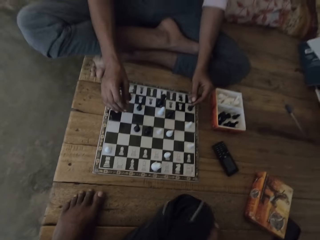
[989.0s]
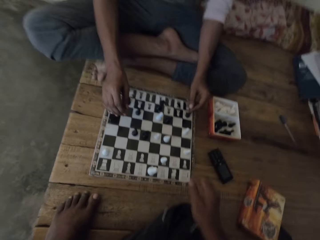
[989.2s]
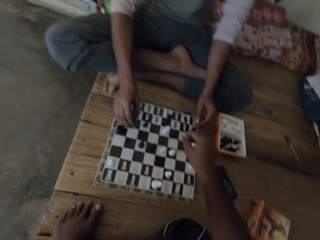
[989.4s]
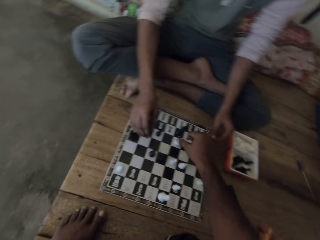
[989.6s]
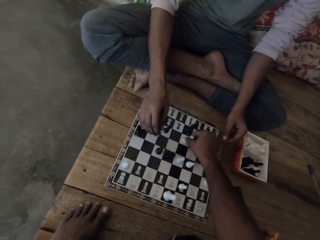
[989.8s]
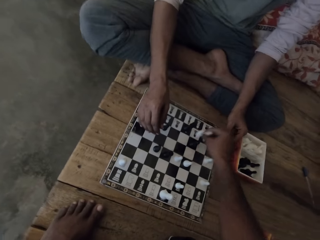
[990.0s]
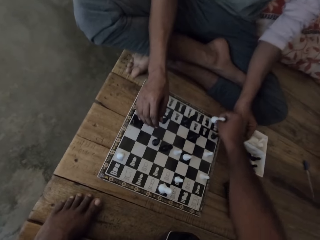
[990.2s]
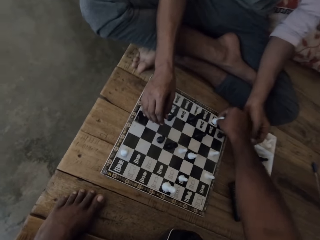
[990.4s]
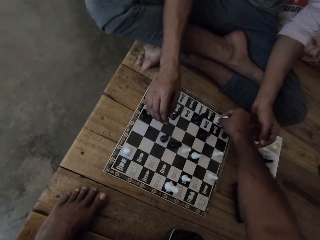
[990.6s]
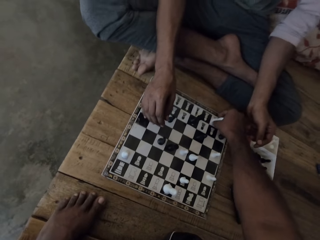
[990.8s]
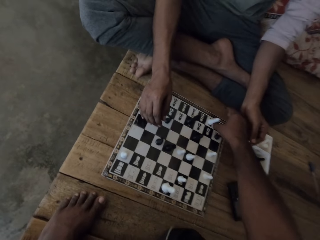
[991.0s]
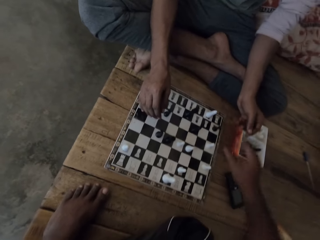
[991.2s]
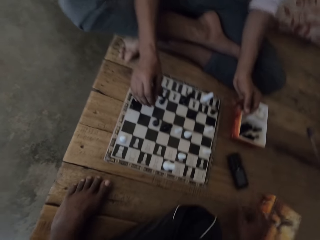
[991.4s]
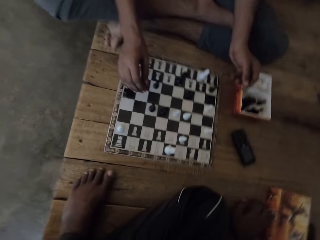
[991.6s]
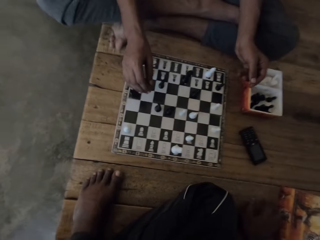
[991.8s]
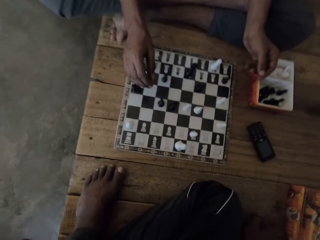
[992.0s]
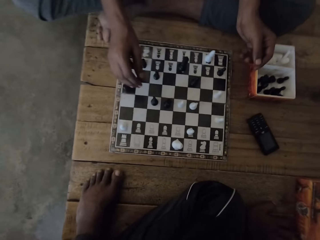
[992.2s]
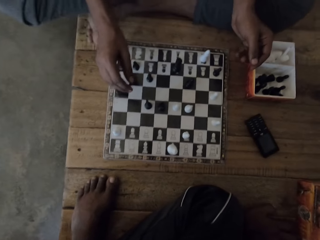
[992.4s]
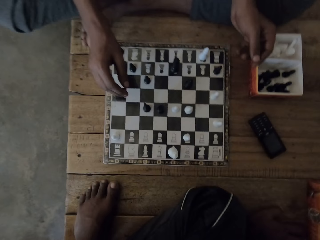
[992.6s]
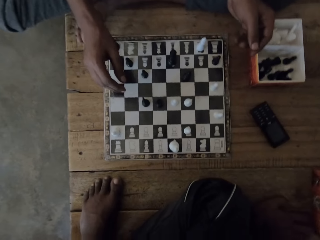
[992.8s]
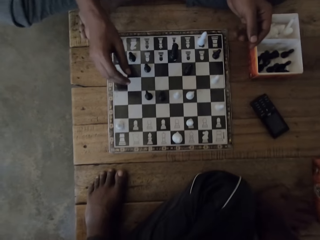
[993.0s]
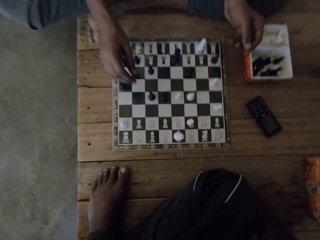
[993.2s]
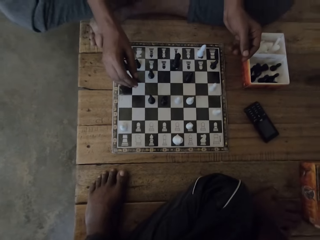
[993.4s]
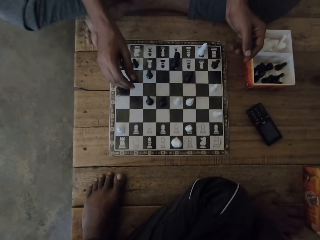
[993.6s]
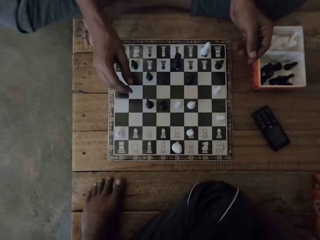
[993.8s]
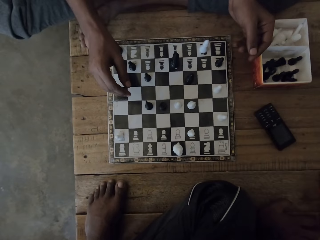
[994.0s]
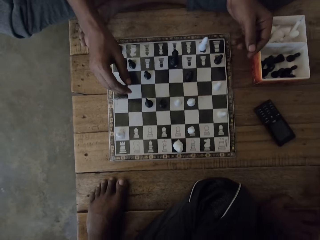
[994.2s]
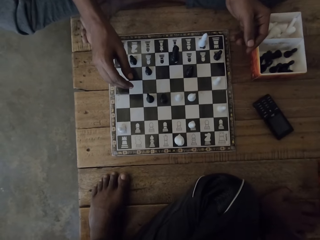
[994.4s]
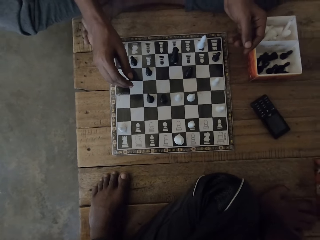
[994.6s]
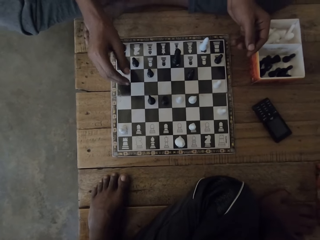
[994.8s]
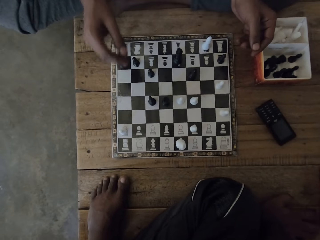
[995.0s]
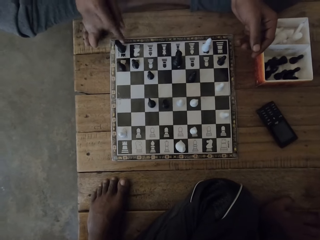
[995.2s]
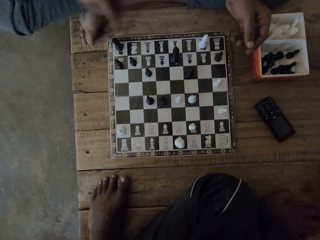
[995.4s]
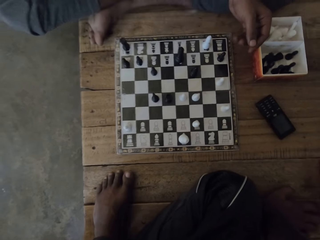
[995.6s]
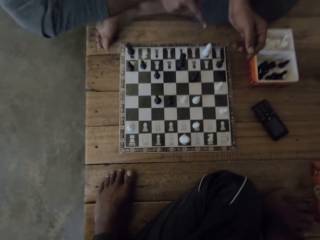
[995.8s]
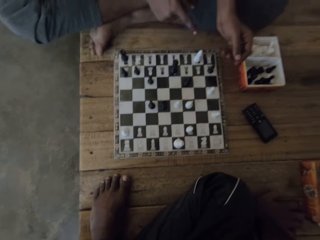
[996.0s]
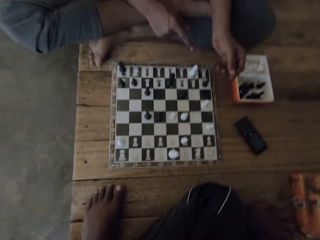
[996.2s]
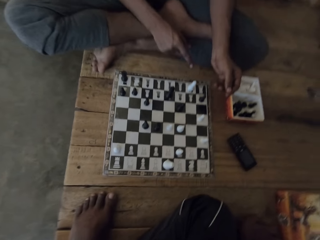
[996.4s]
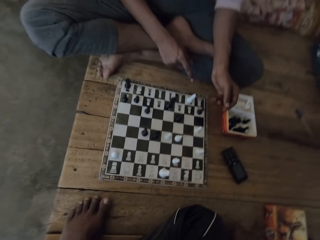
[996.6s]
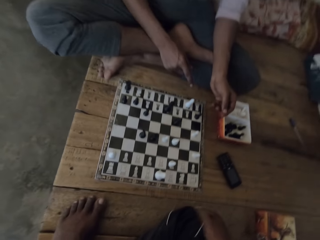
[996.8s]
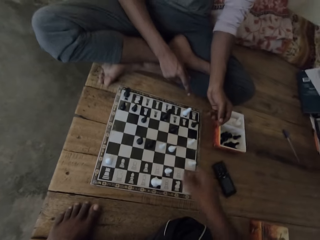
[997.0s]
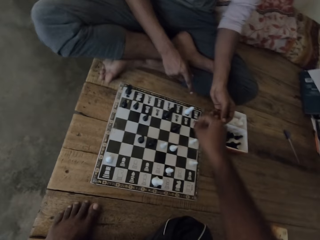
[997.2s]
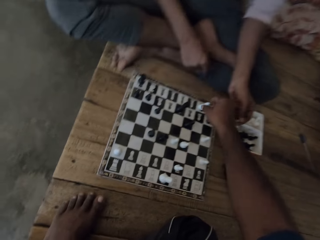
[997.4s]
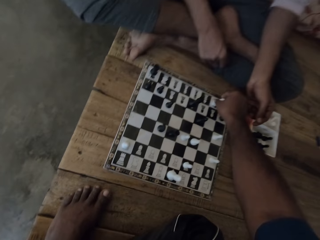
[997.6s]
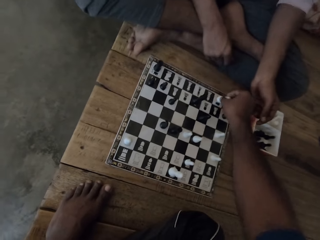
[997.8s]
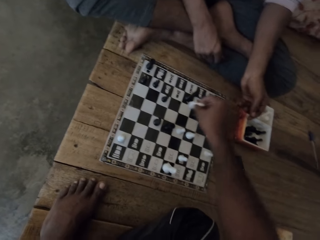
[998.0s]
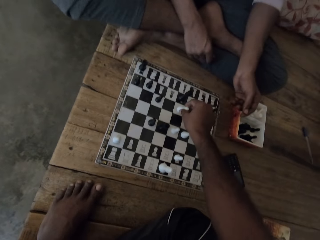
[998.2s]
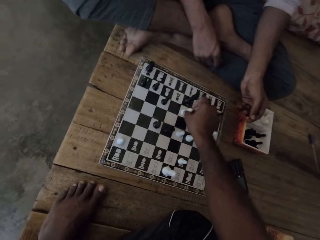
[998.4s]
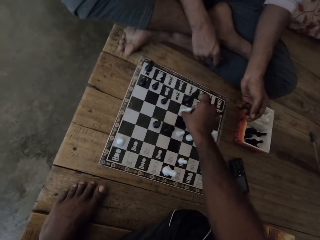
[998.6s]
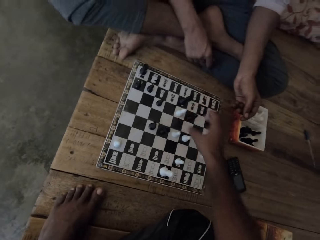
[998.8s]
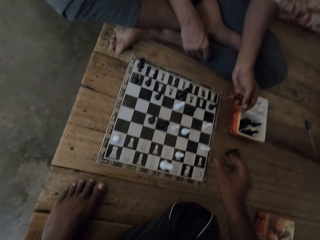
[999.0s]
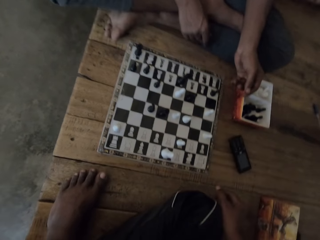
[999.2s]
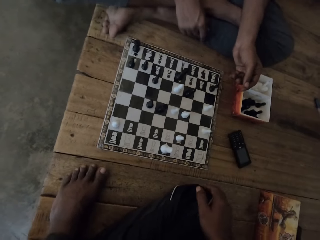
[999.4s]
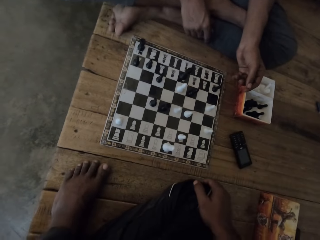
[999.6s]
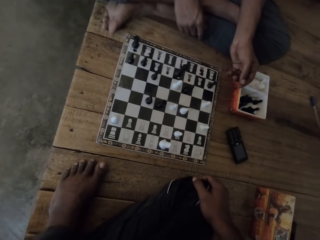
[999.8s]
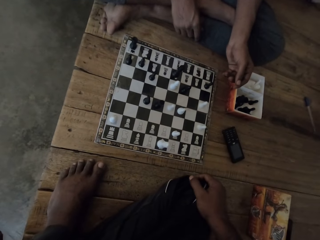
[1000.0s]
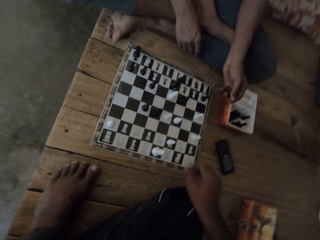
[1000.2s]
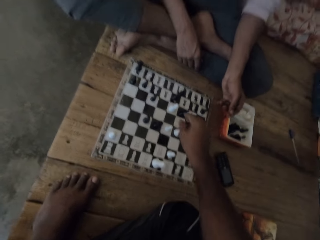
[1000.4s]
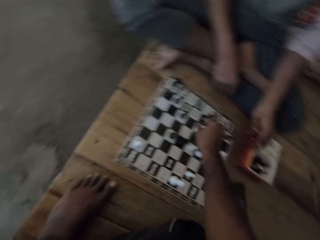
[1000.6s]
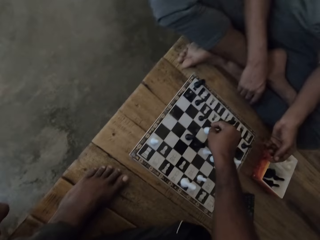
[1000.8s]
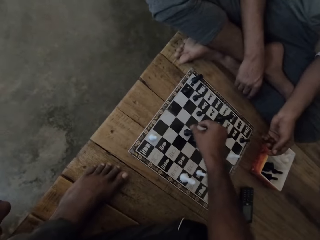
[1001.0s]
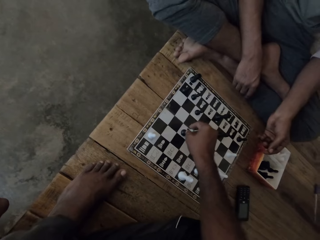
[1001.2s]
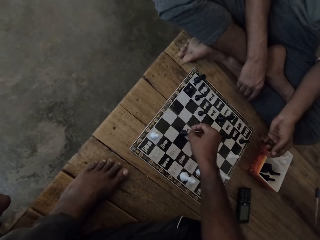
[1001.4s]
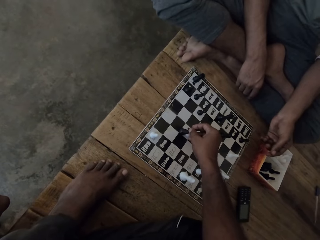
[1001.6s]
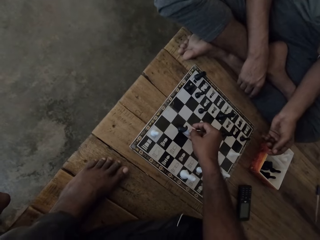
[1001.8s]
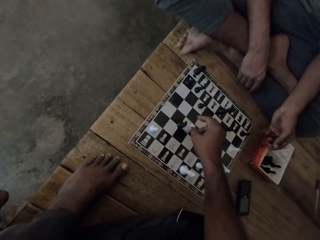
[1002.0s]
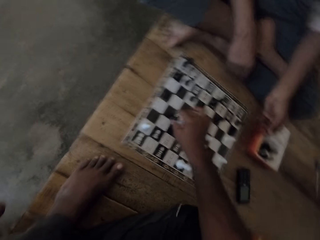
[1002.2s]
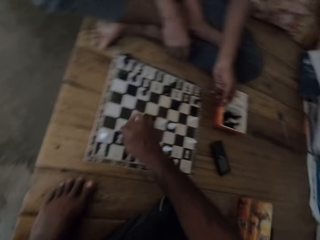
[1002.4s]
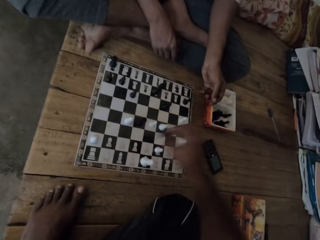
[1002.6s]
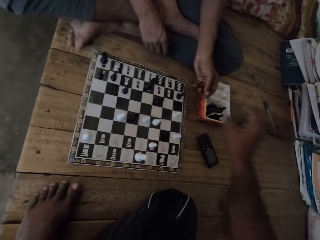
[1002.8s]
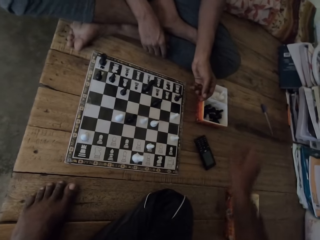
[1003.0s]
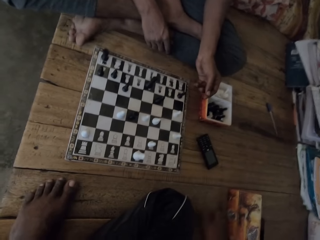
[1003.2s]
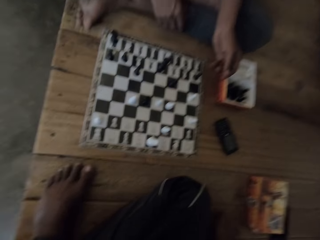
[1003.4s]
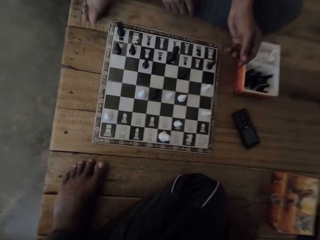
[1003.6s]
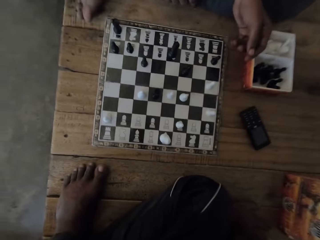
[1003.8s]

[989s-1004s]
The camera wearer moves a chess game piece on the board. They look at the chess game. A person gestures. The camera wearer looks around. They move a chess game piece on the board, look at the chess game, and move a chess game piece on the board. They take a chess piece on the board. They throw the chess piece in the chess piece box.

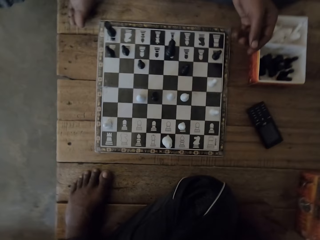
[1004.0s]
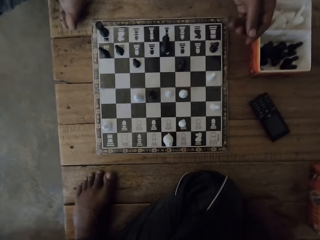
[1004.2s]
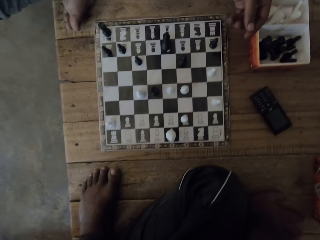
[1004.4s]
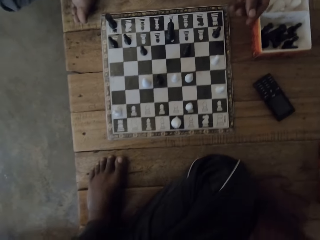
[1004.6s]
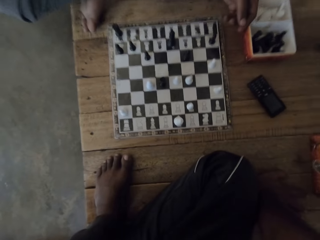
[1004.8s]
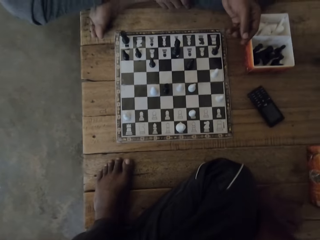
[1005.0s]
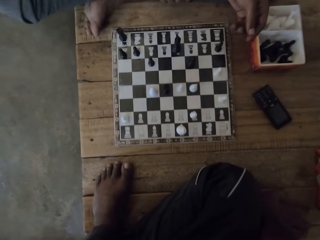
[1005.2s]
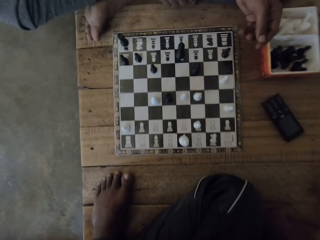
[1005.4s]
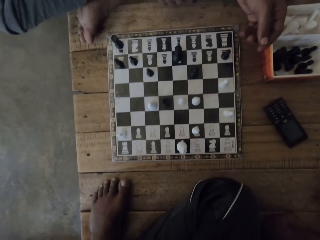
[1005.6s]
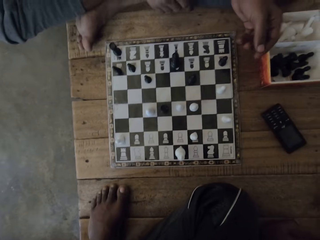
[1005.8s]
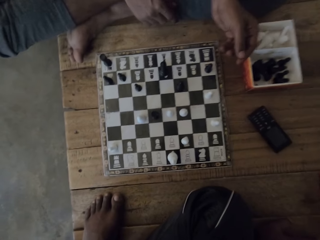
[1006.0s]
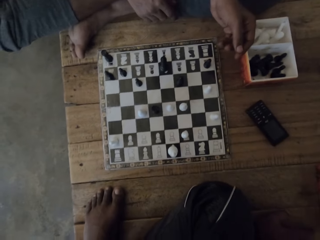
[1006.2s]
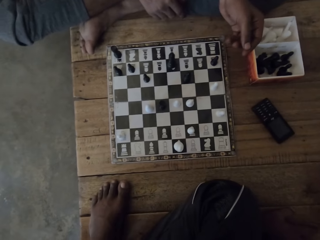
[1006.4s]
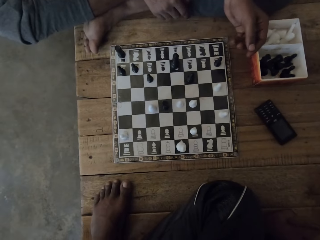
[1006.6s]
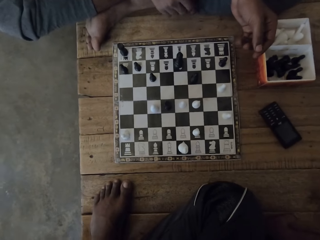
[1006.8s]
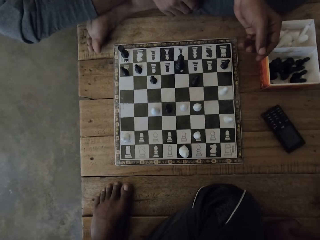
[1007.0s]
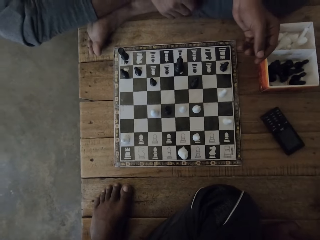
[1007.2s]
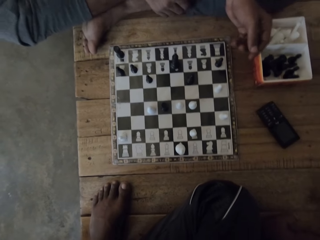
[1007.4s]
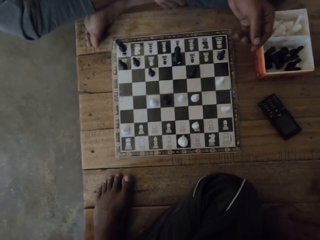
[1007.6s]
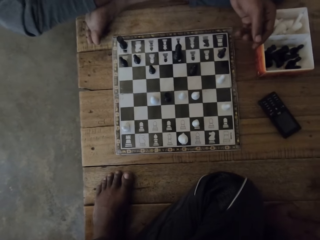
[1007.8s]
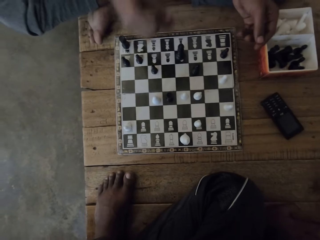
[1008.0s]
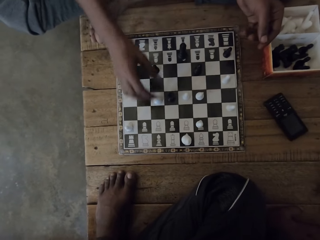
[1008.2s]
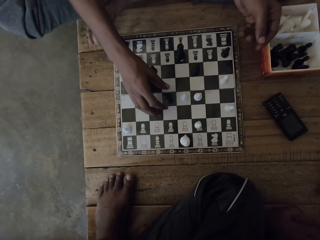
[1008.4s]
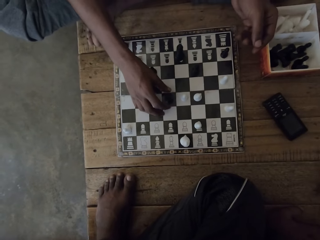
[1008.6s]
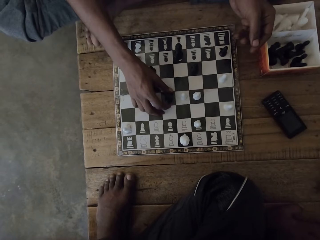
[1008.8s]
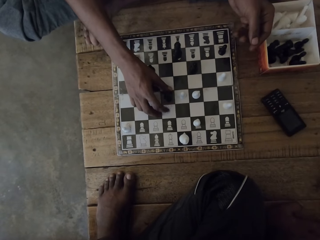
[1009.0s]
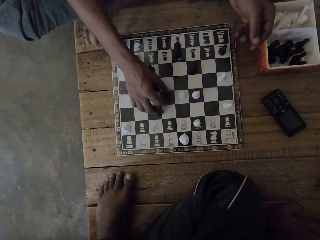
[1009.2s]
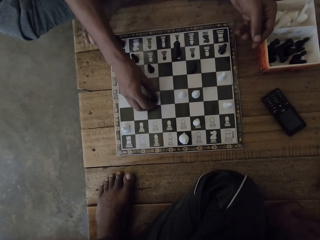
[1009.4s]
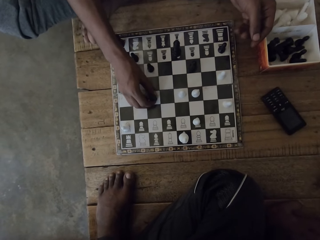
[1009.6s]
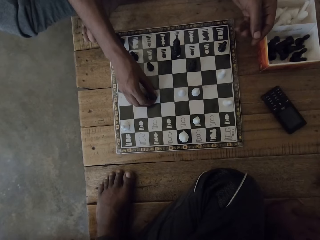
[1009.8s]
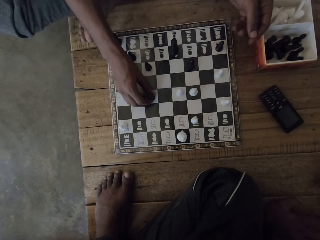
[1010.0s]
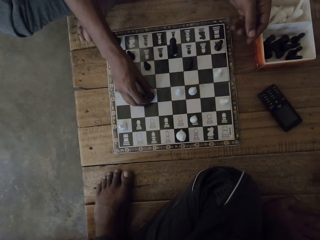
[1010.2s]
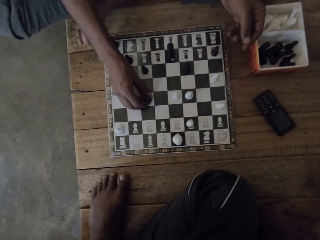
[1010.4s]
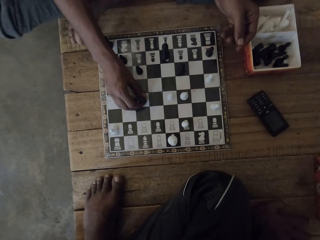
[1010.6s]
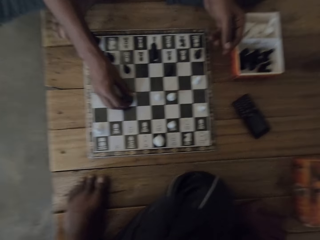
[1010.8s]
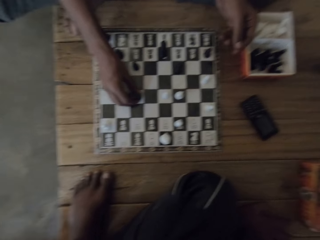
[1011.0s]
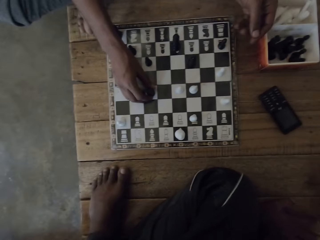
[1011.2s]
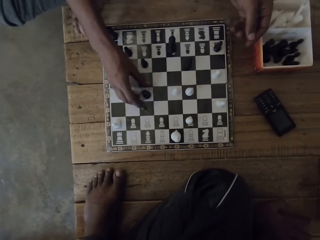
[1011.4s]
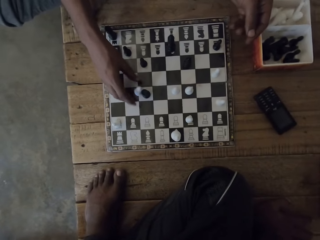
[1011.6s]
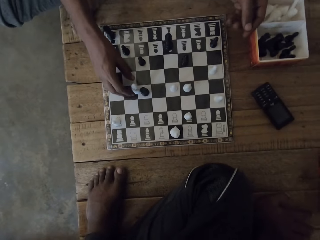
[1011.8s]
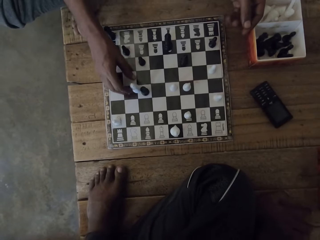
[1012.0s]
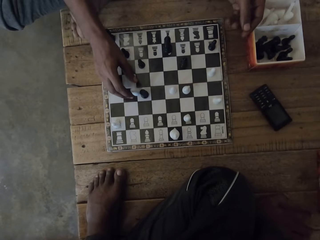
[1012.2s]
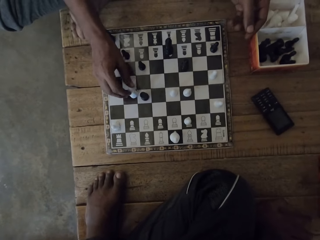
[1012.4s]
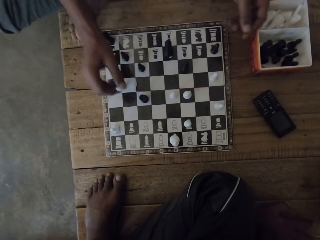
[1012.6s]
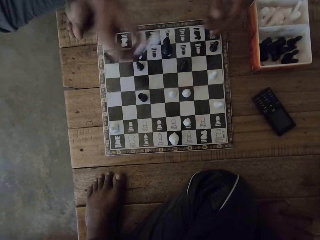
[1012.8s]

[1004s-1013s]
The camera wearer looks around. They look at the chess game. A person plays the chess game.
